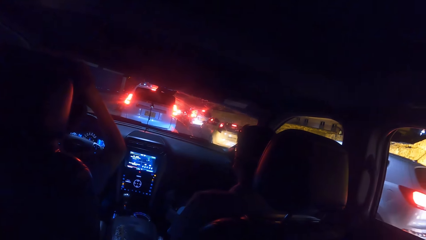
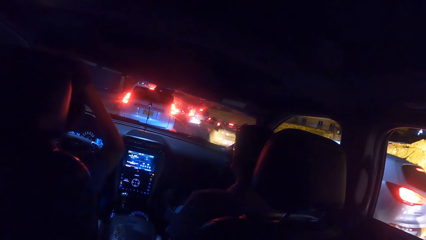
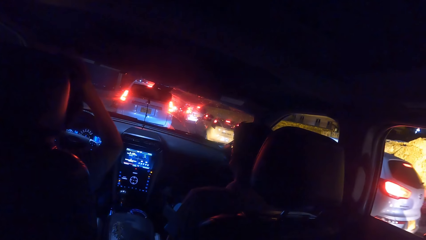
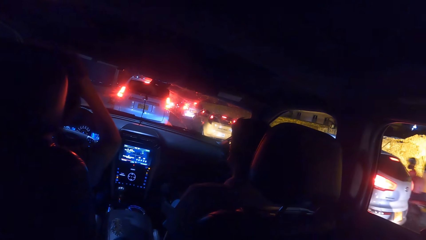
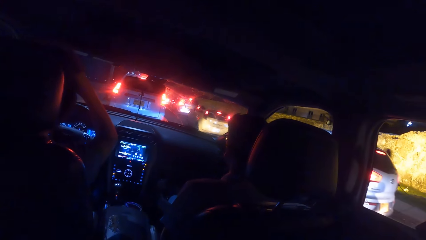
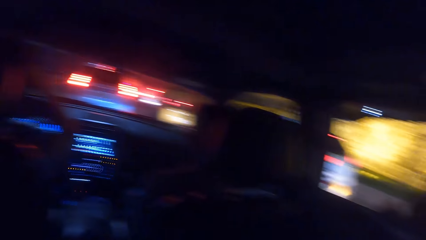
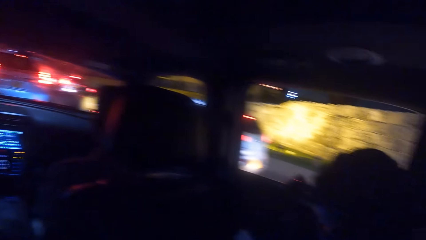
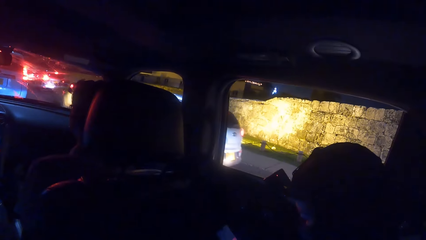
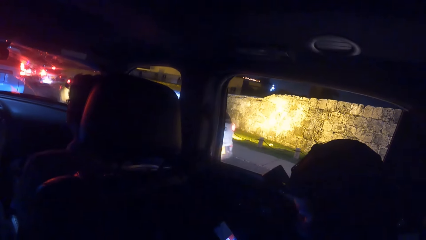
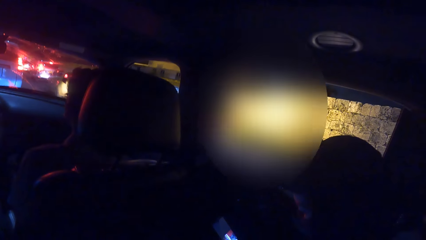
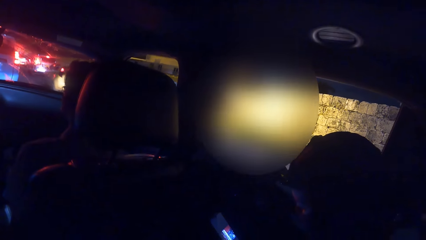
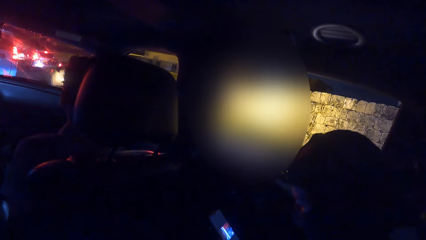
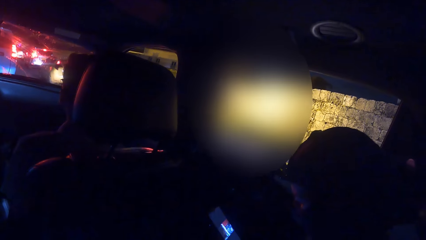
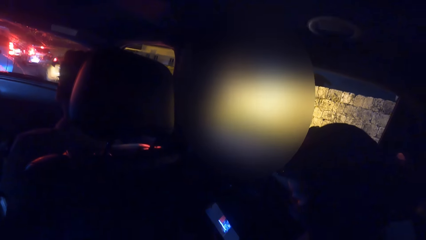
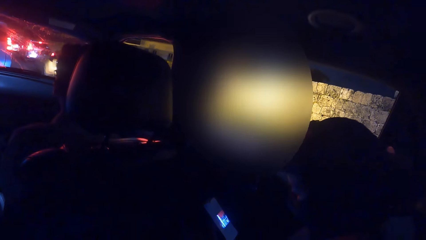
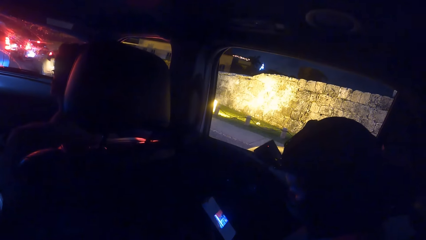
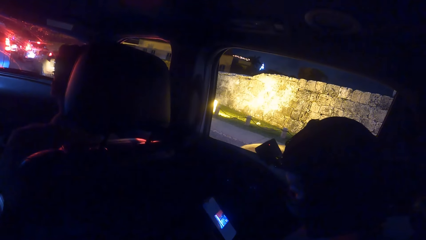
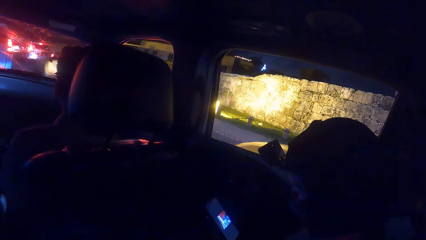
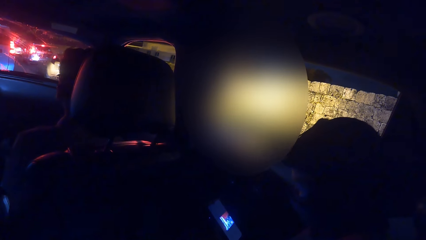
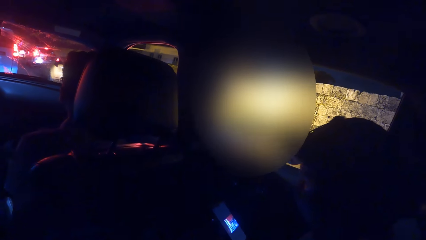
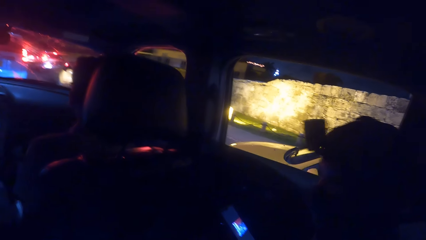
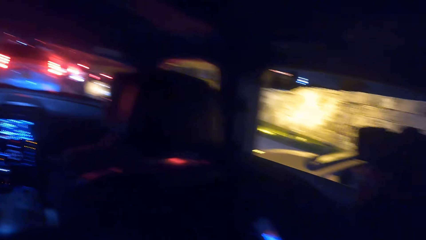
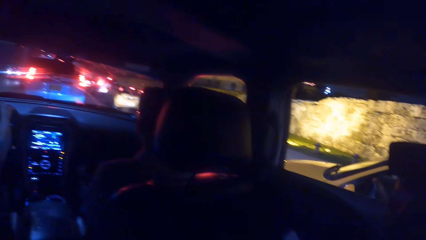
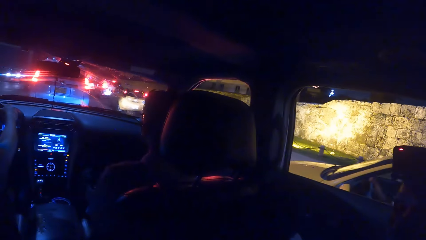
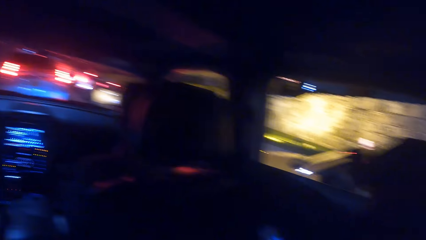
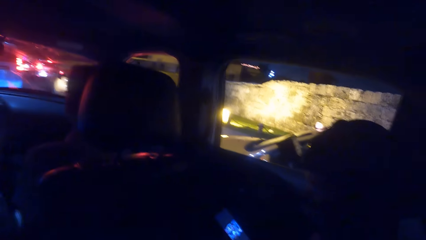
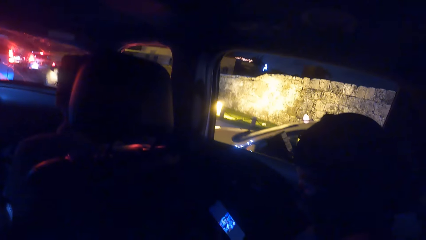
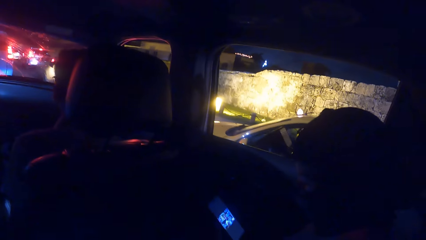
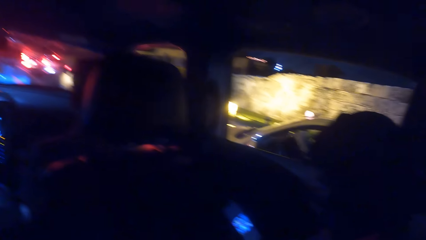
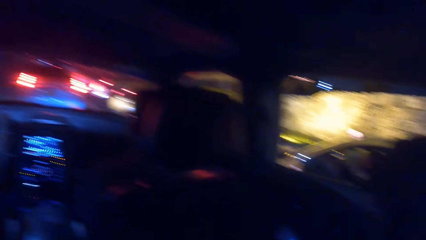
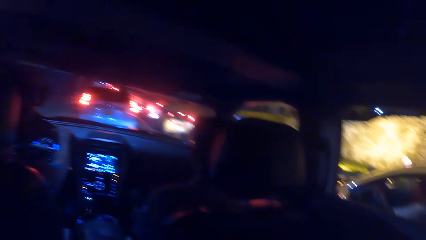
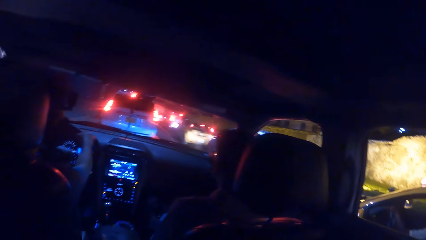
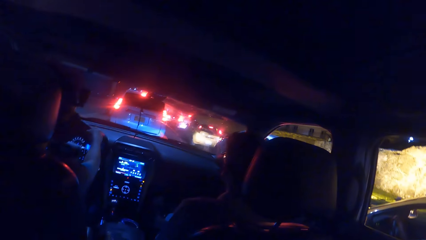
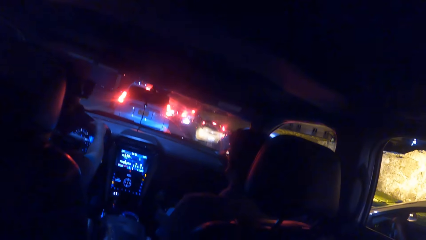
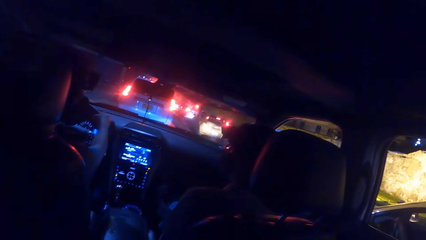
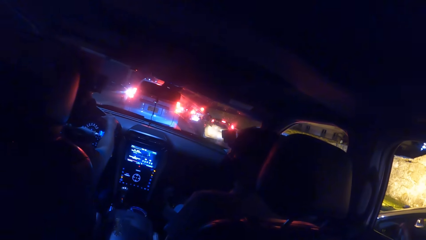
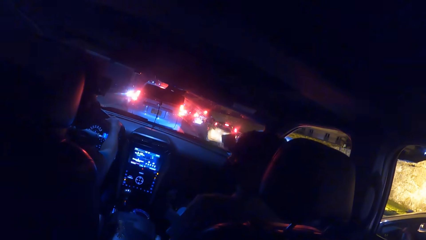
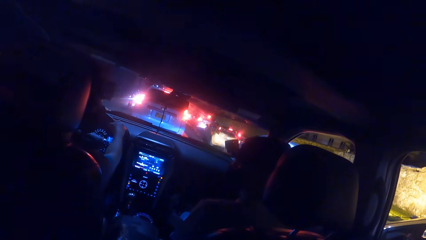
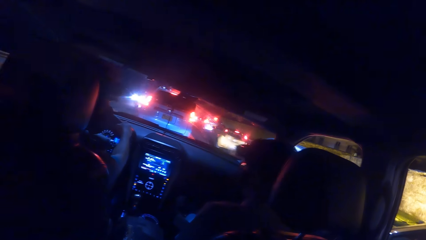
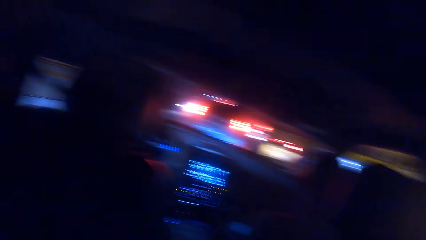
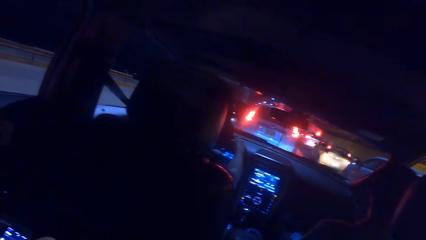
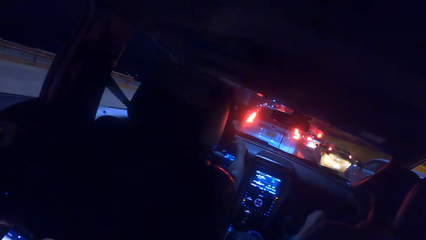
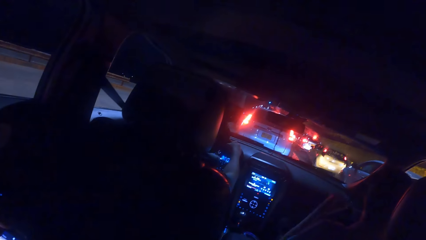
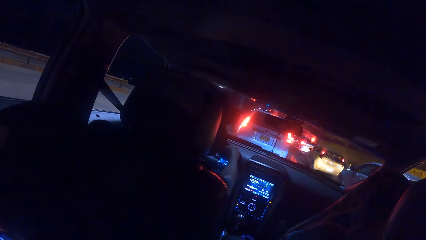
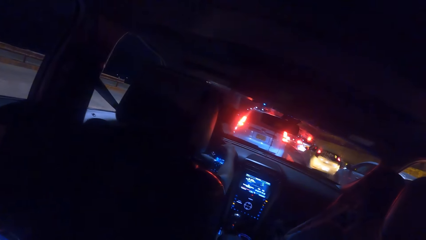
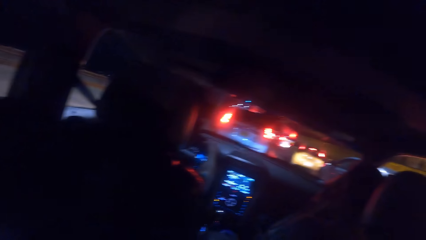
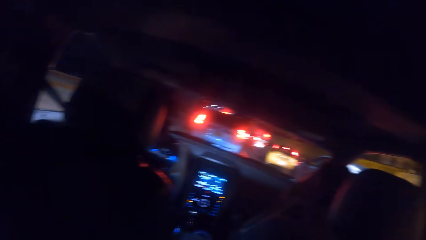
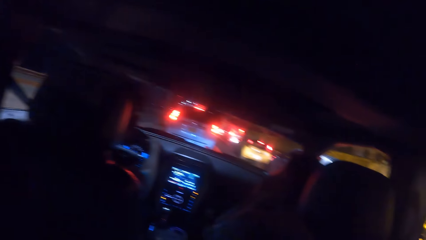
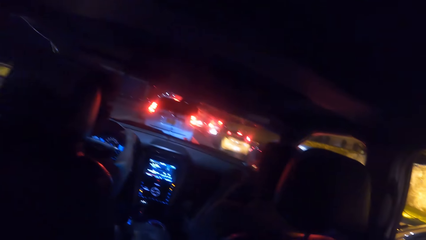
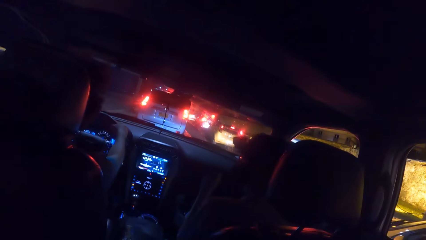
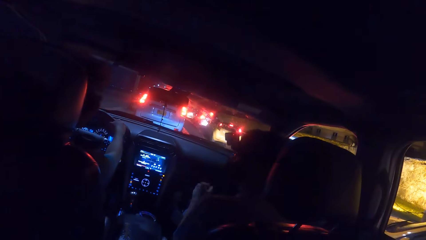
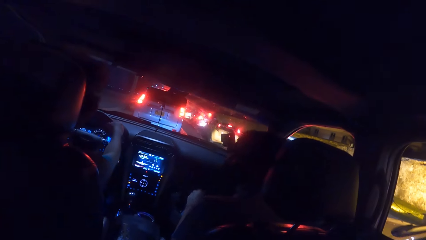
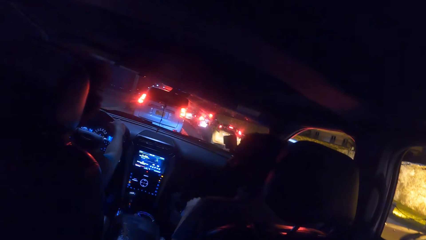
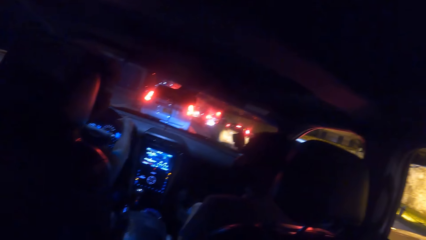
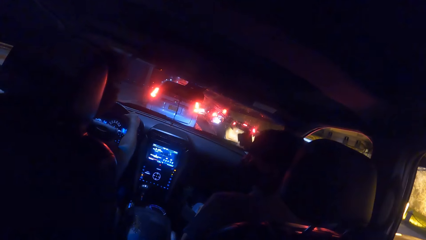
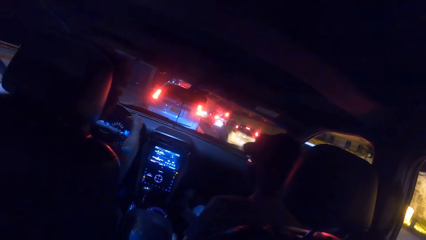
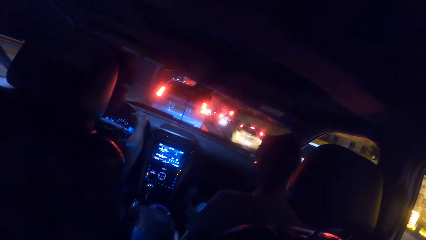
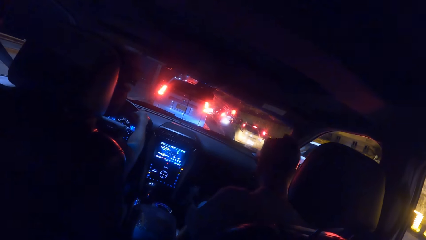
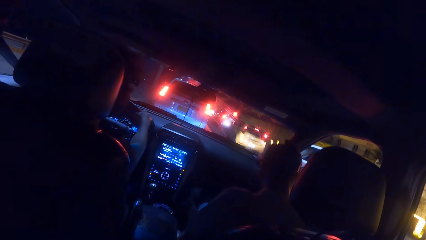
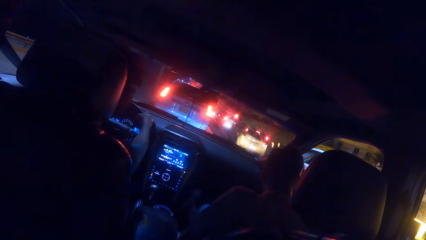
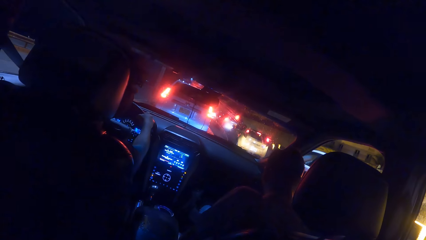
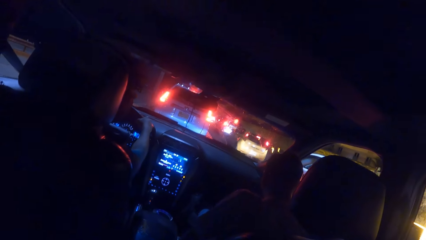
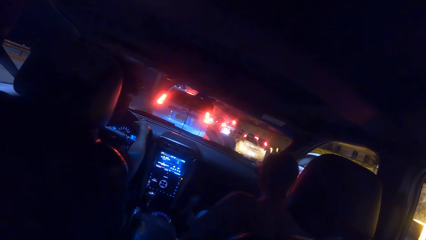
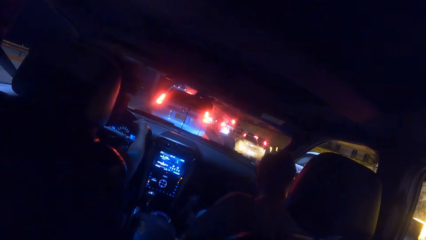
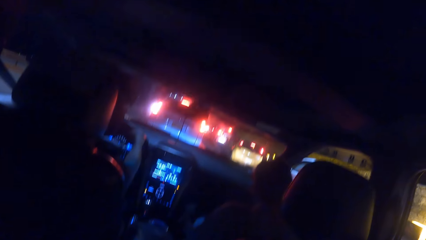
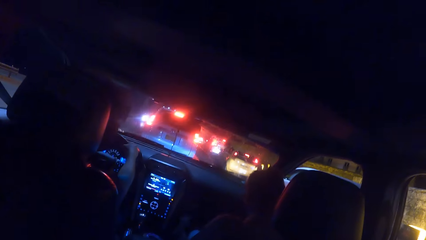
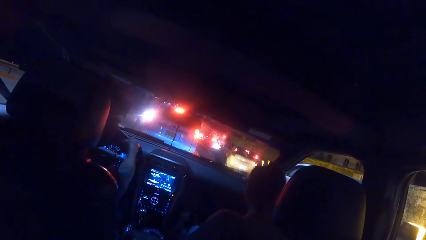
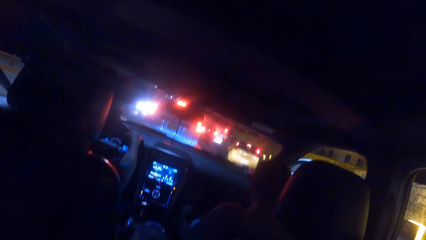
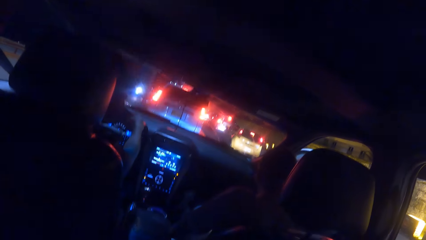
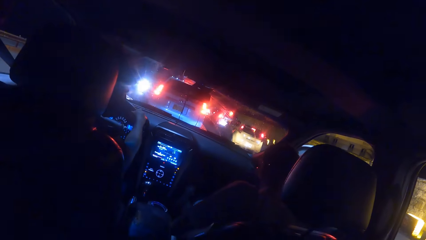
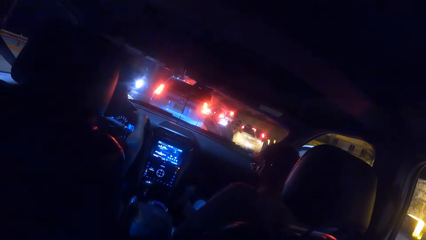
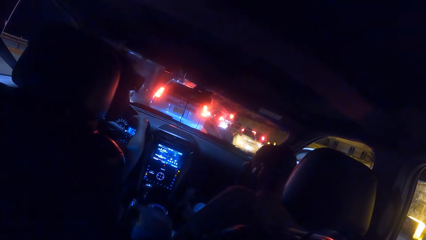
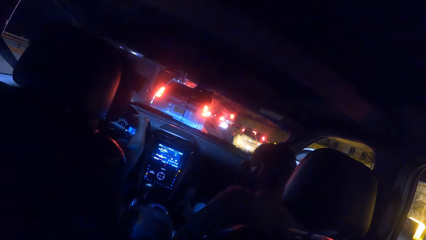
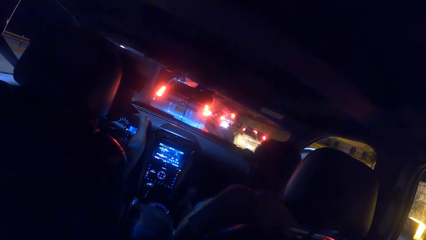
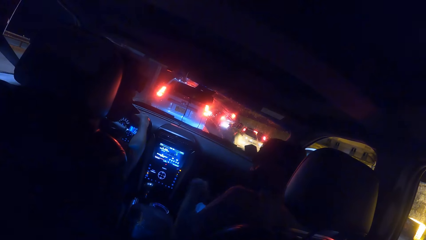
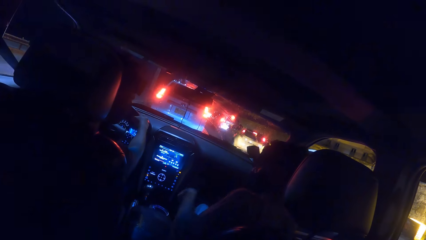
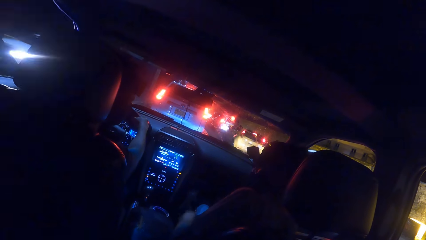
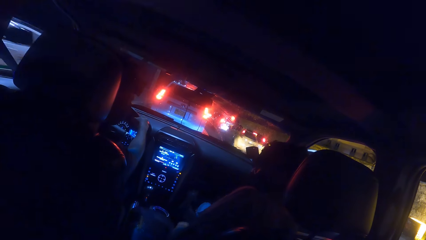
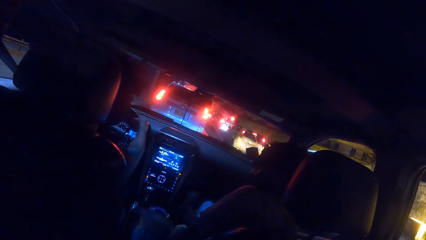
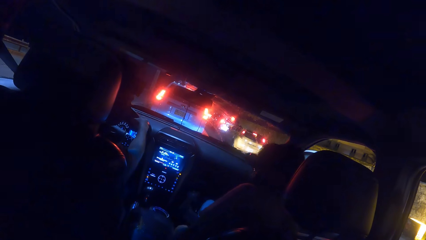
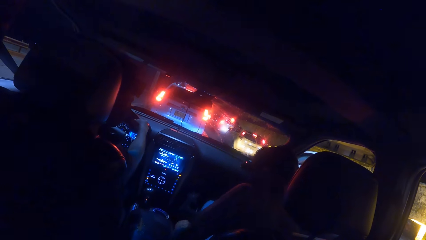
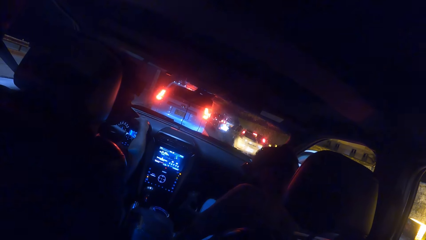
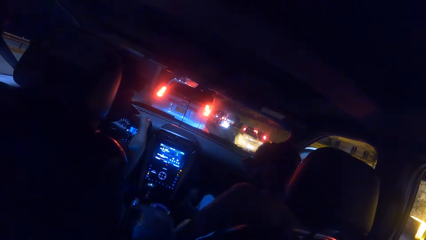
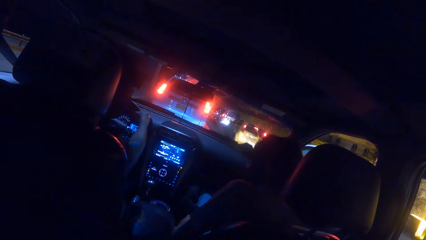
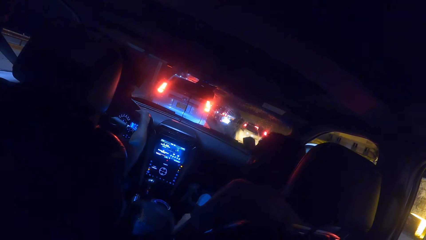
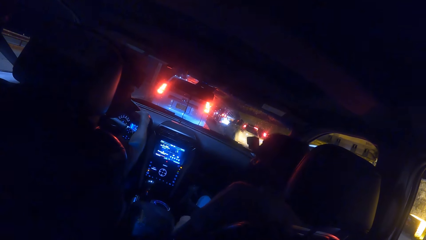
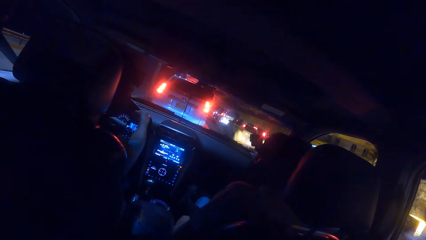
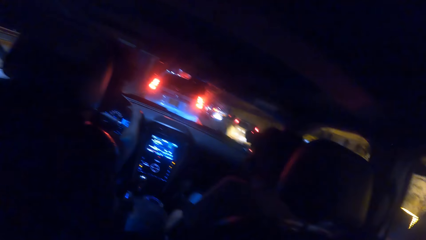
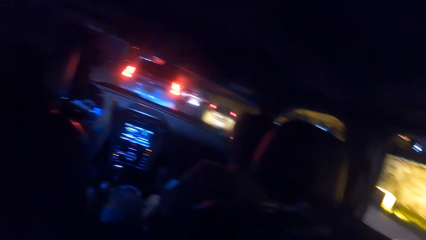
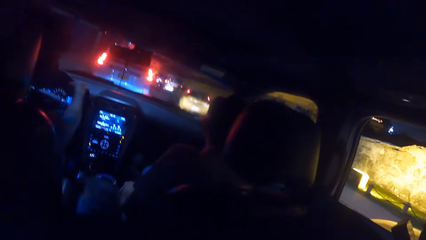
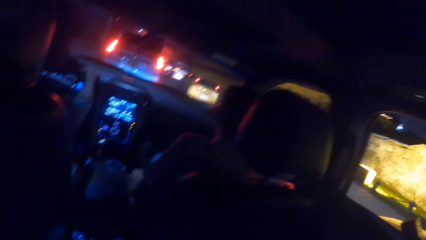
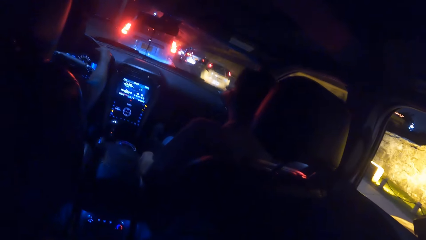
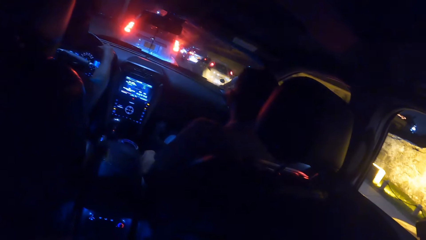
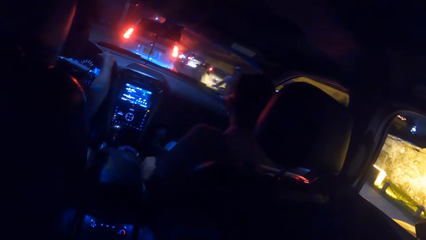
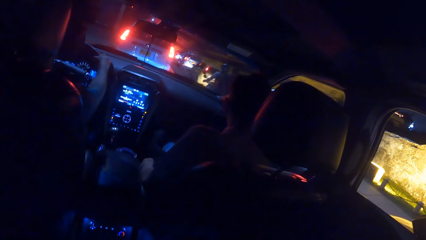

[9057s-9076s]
The camera wearer looks outside the car. They look around the car.
